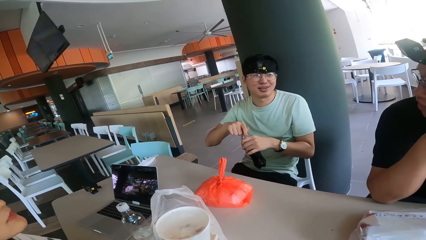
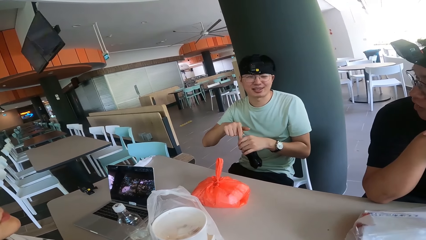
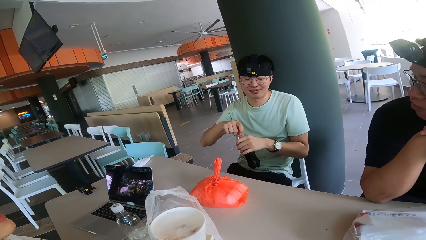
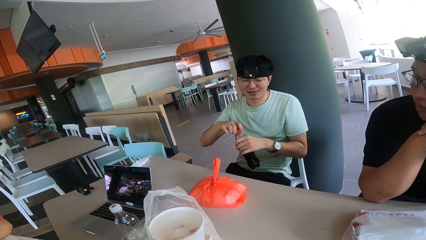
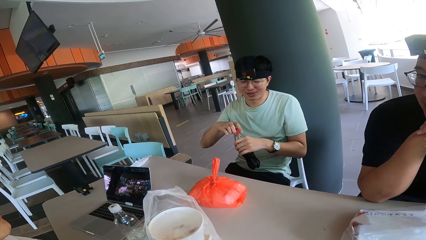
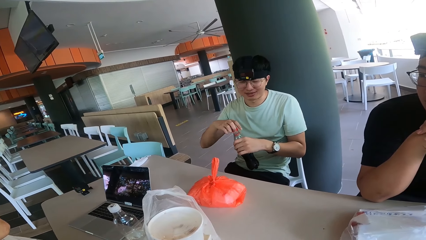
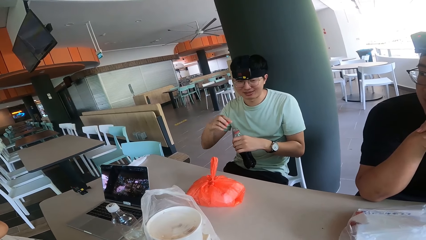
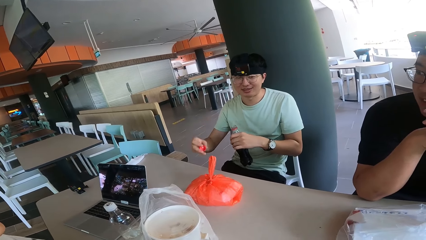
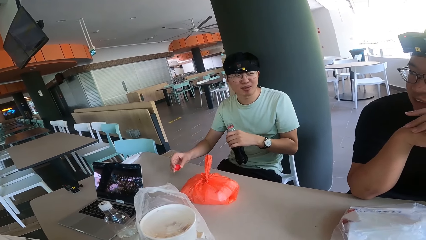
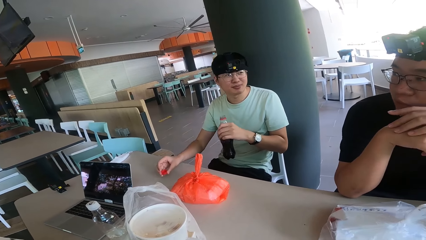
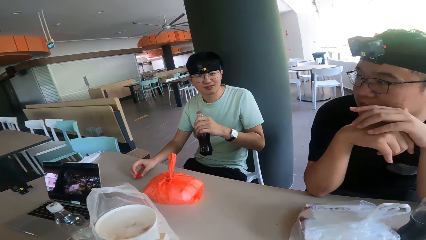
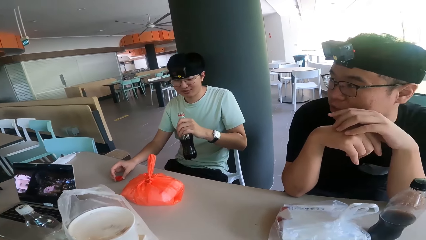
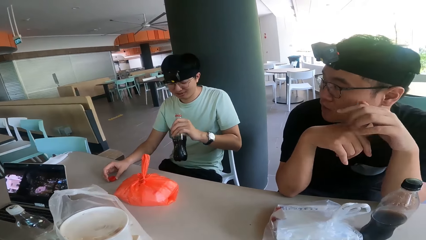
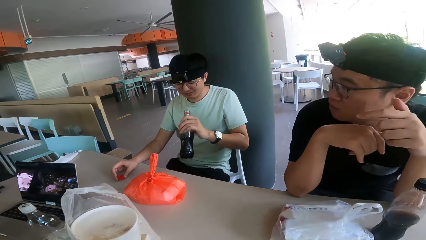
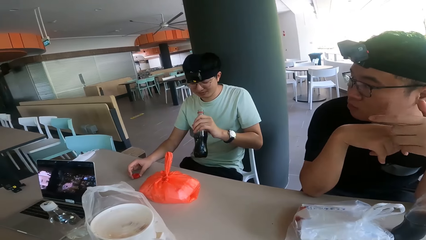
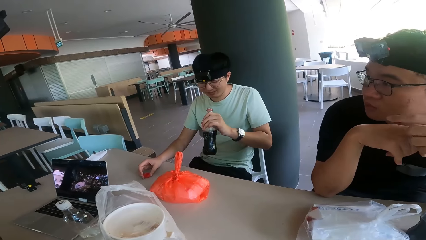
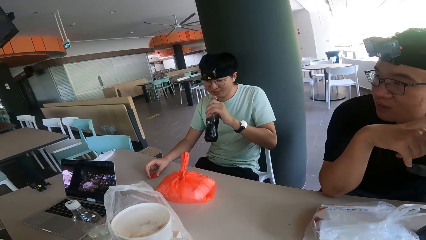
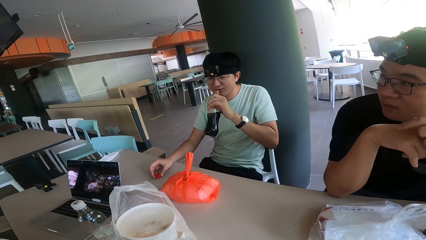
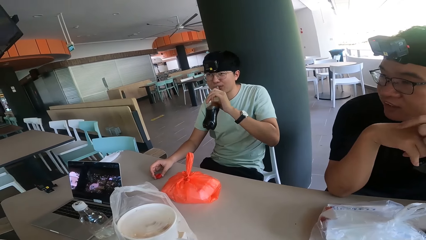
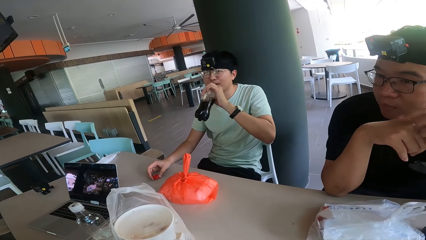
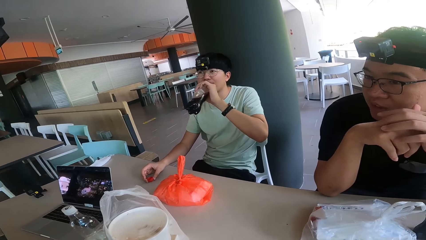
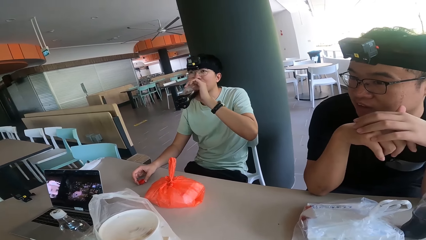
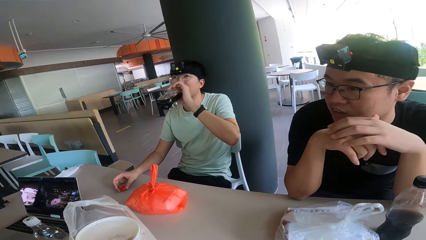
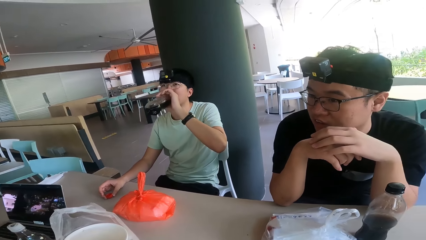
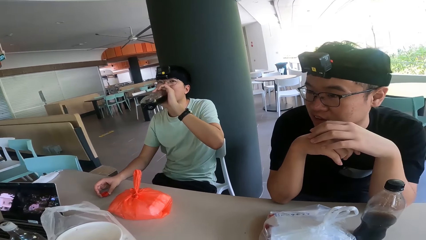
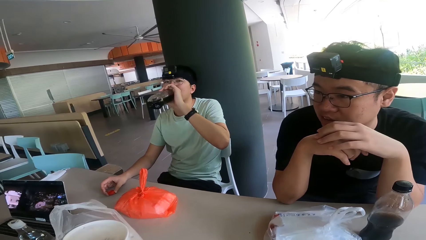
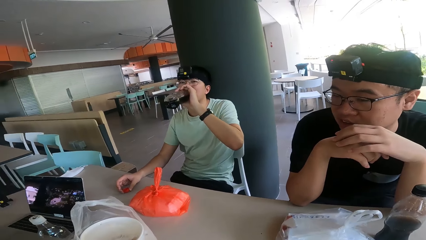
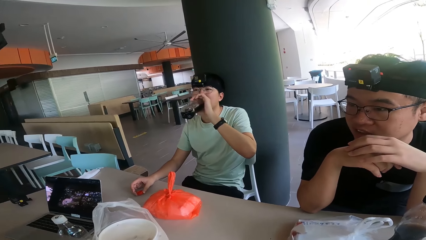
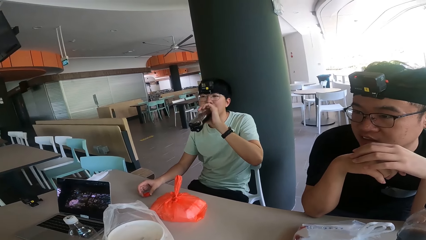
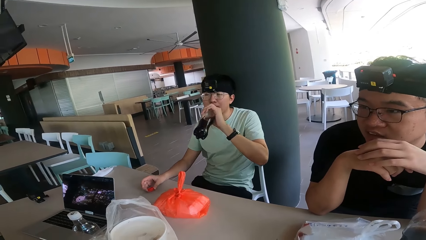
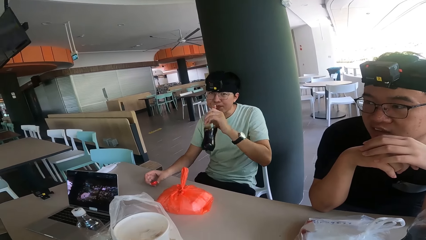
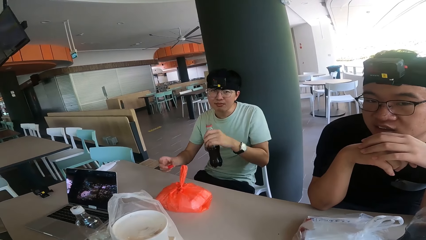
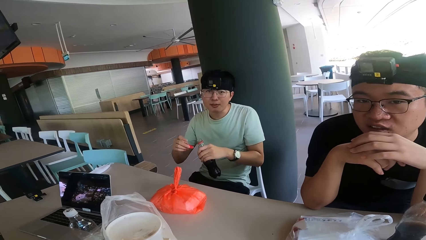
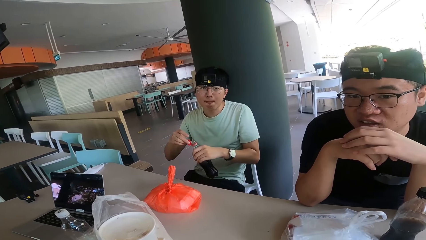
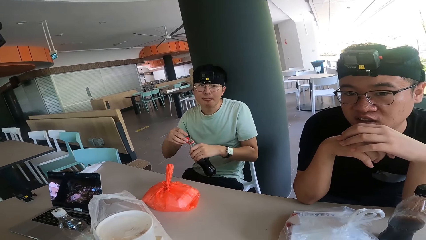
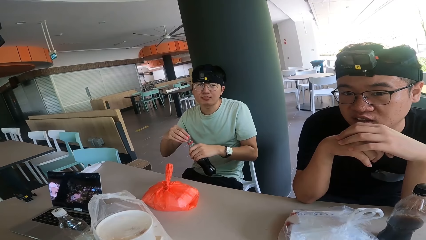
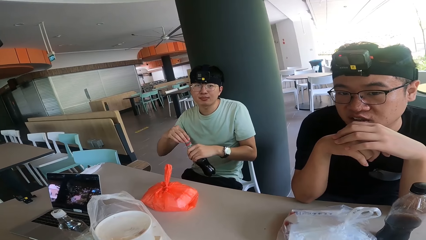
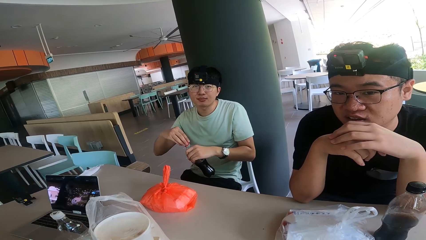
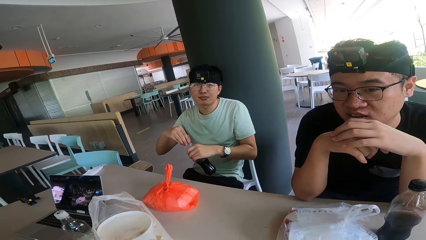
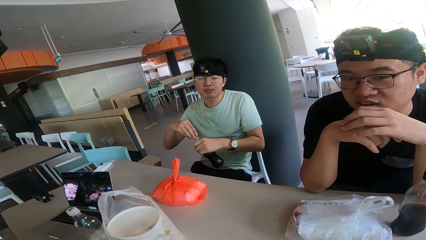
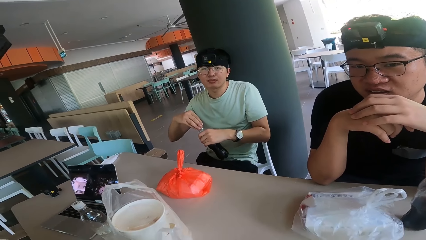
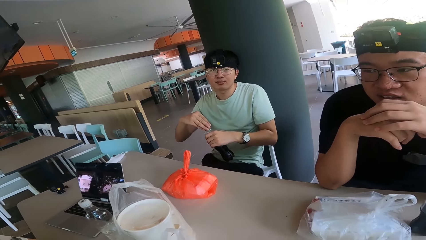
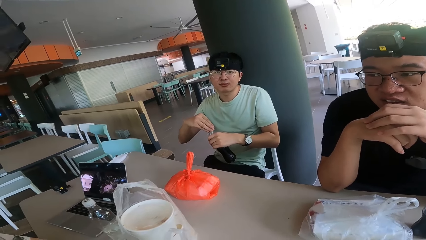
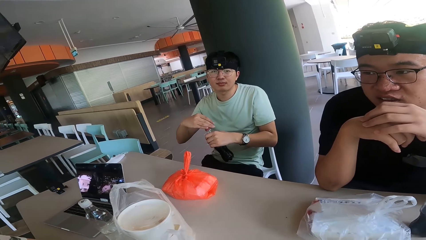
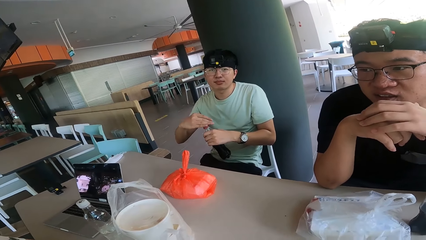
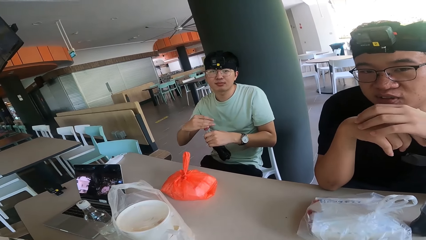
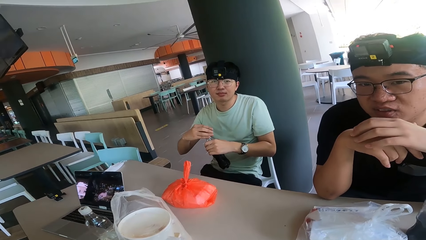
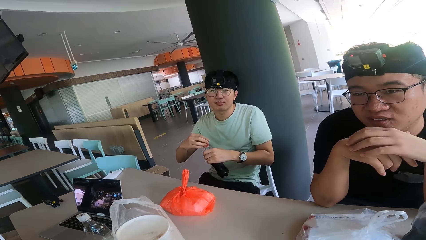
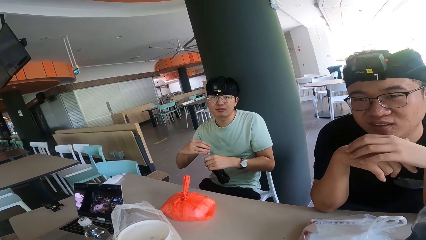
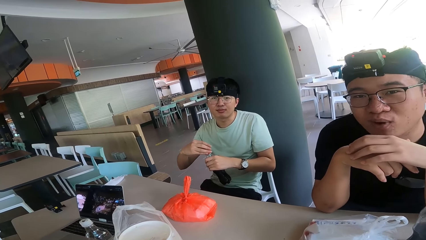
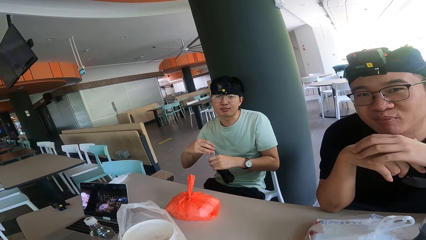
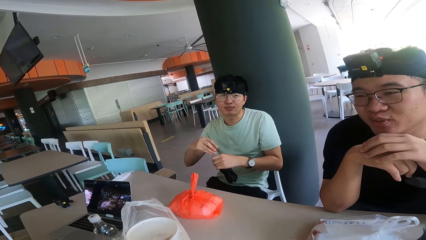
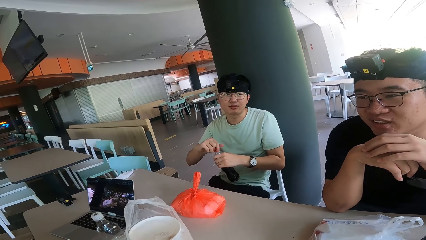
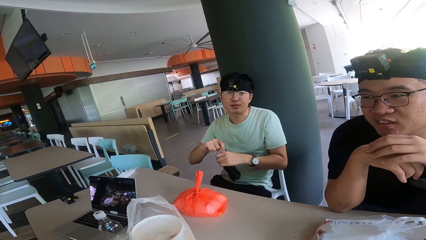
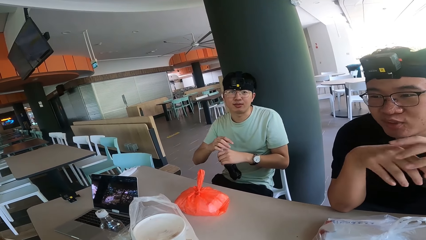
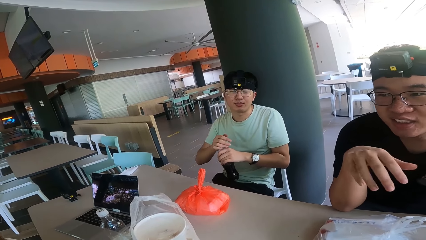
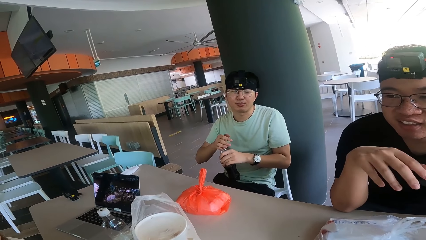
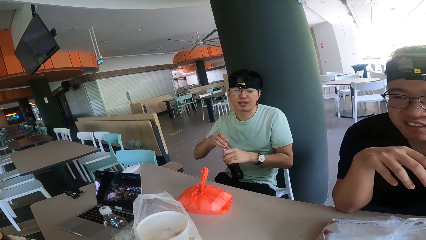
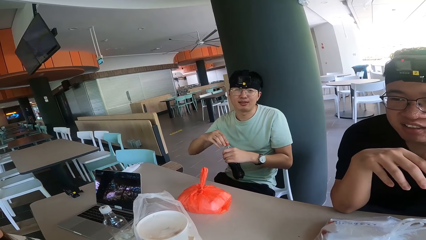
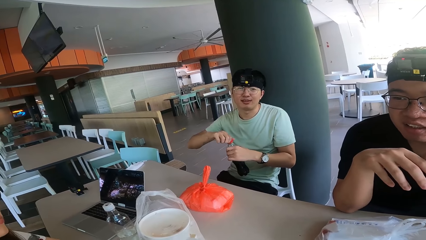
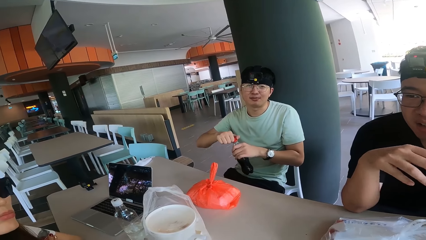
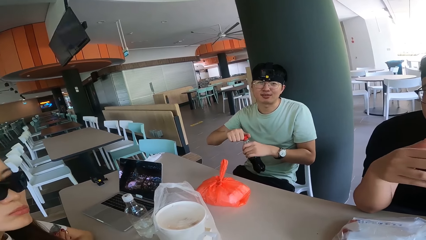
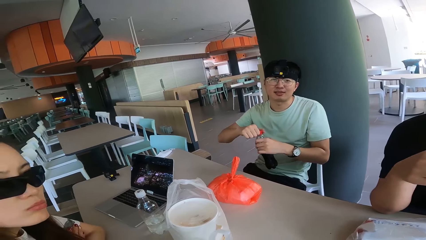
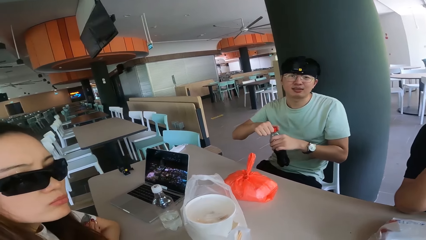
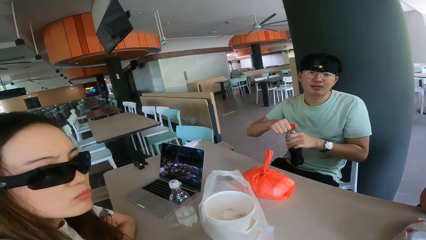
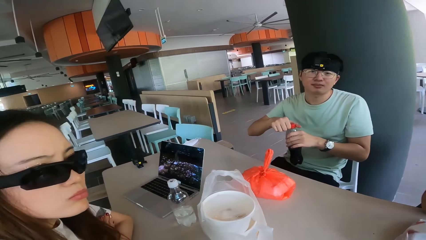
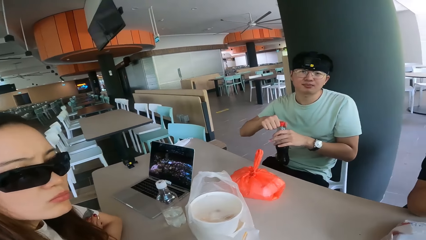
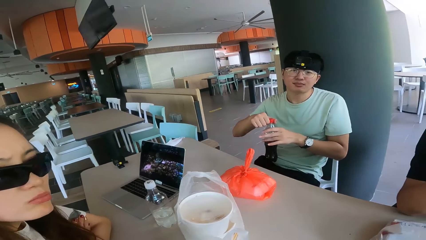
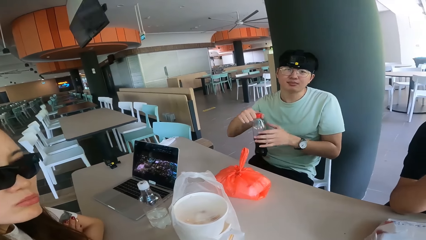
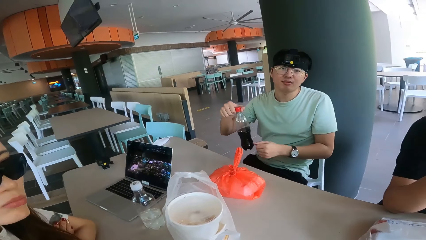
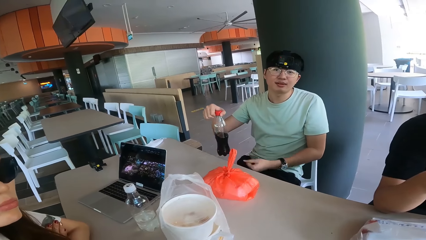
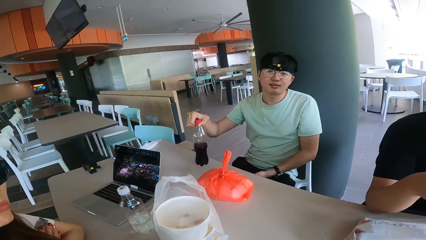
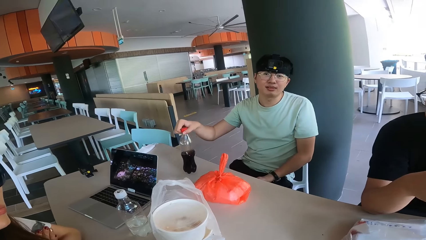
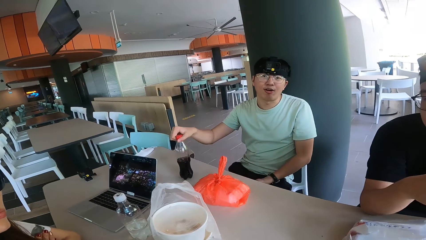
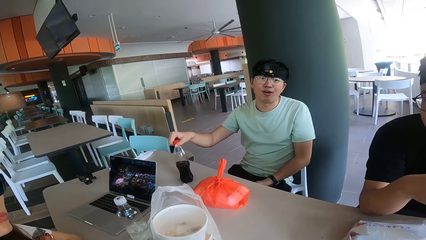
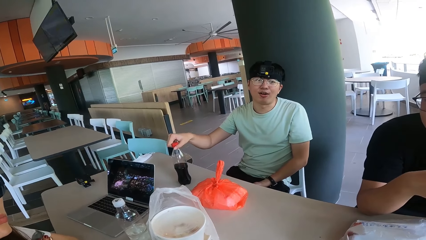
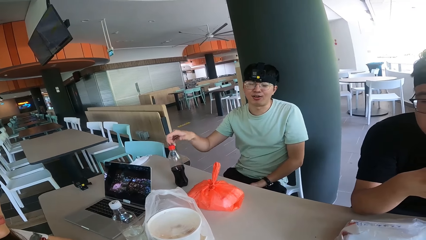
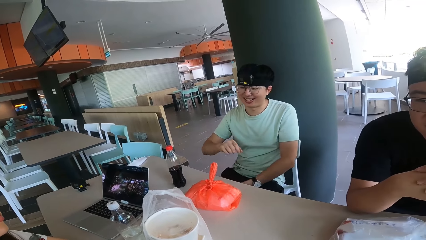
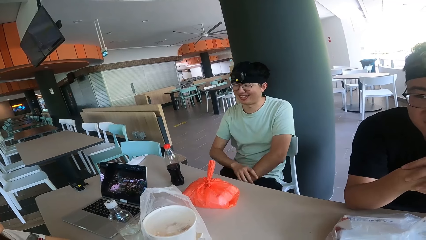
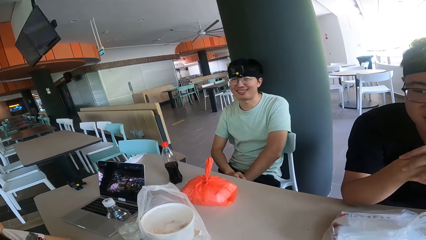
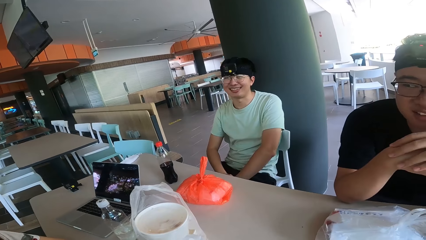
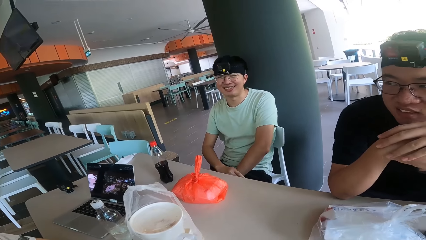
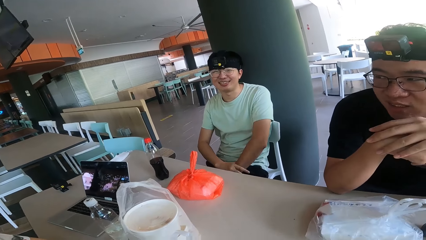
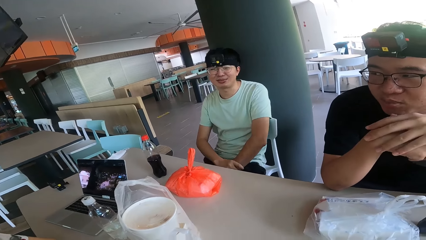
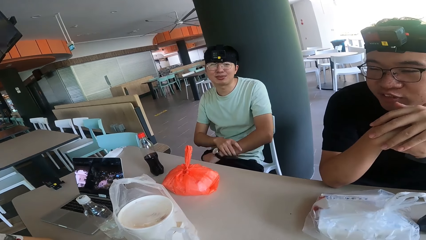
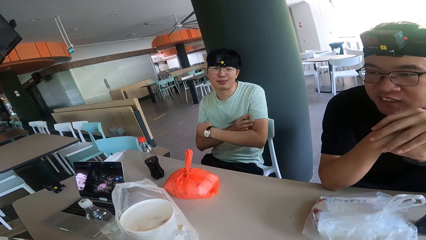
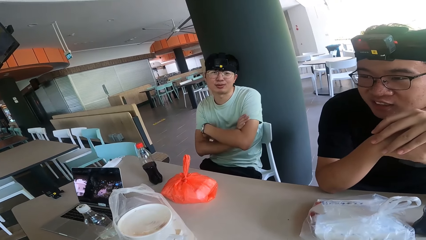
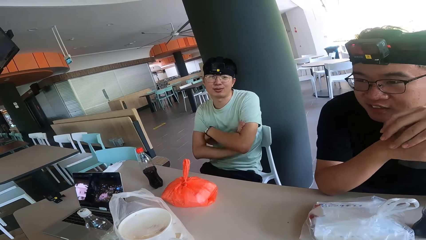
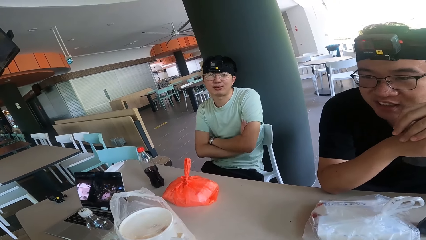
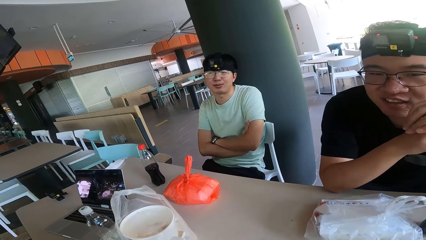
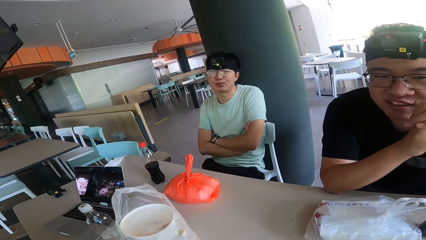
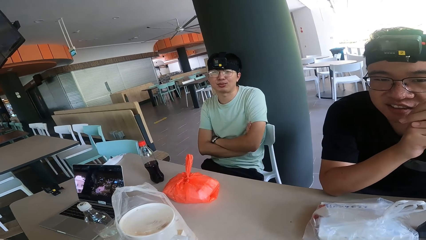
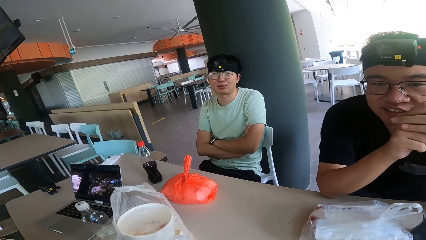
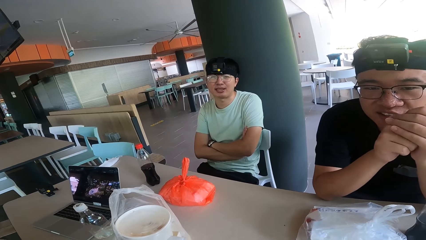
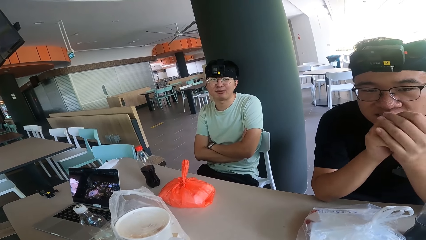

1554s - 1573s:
A person opens the bottle. The person drinks soda. The person puts the bottle on the table.
